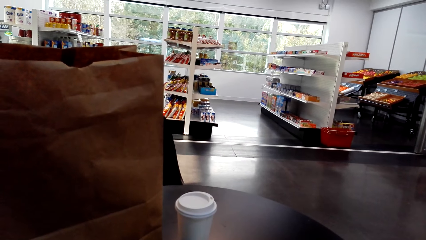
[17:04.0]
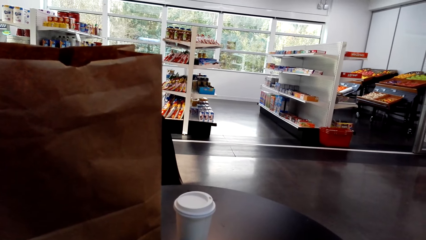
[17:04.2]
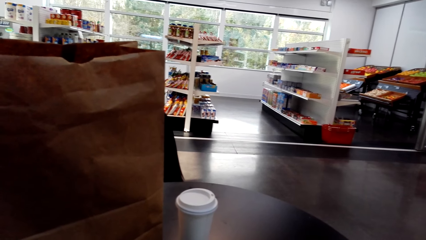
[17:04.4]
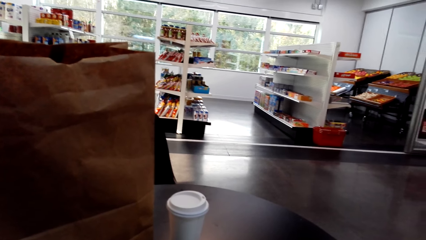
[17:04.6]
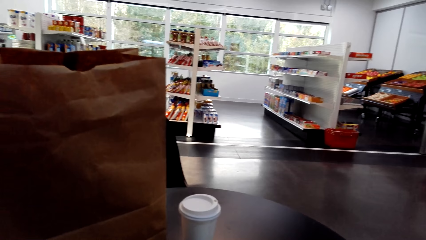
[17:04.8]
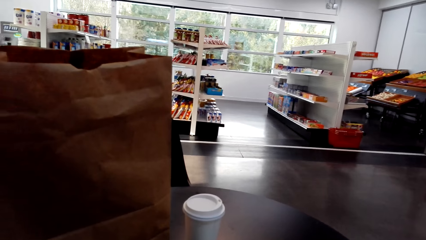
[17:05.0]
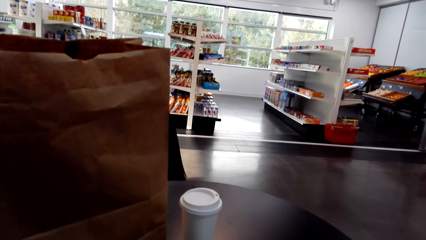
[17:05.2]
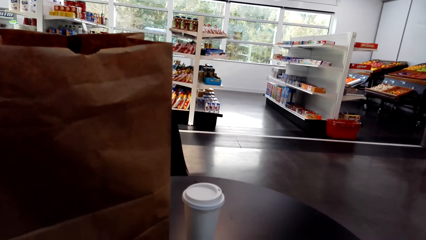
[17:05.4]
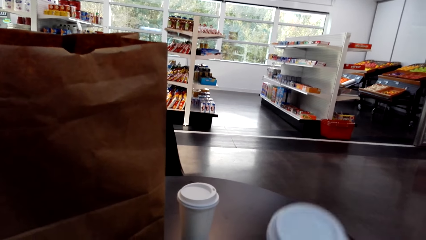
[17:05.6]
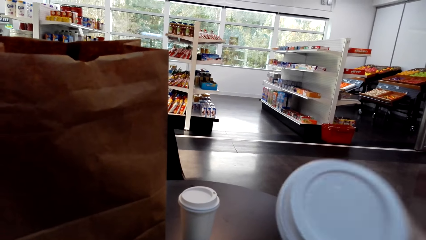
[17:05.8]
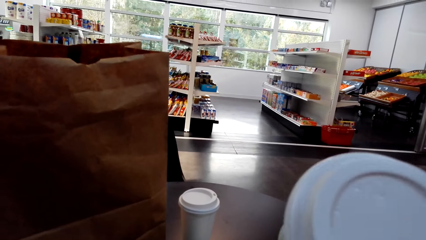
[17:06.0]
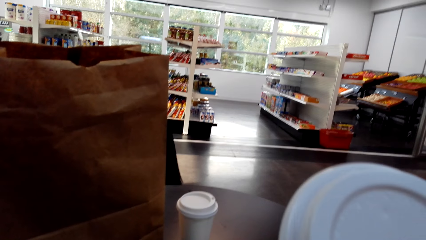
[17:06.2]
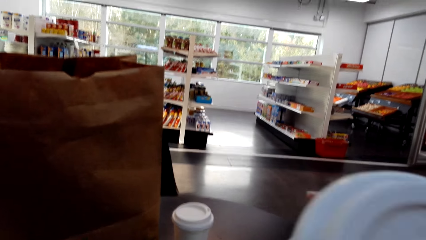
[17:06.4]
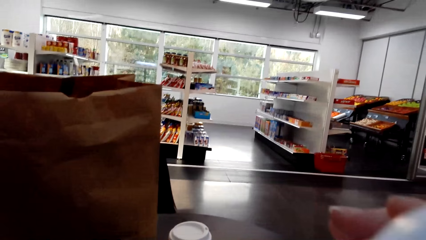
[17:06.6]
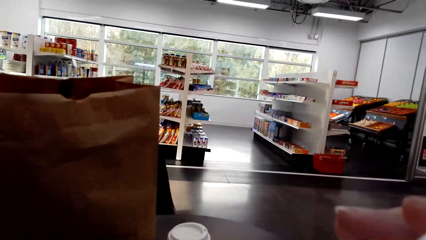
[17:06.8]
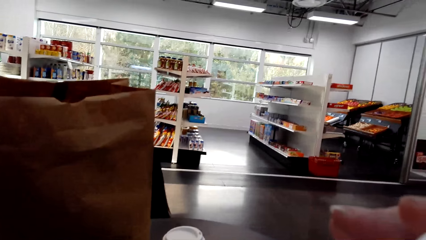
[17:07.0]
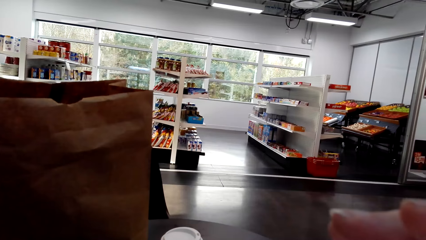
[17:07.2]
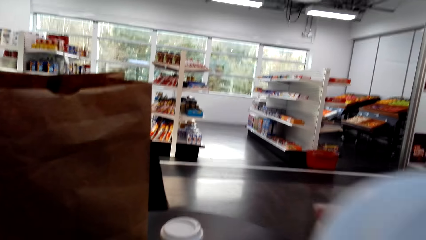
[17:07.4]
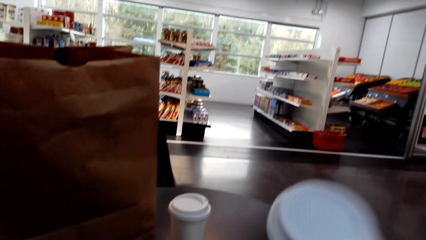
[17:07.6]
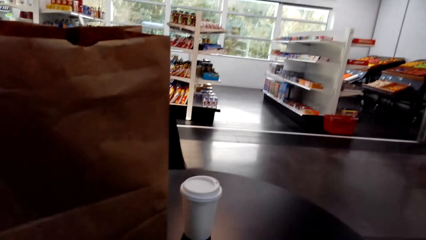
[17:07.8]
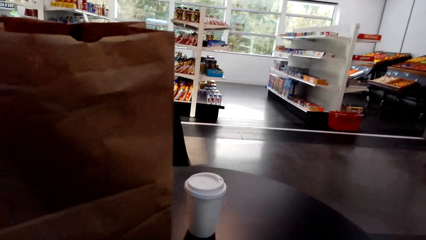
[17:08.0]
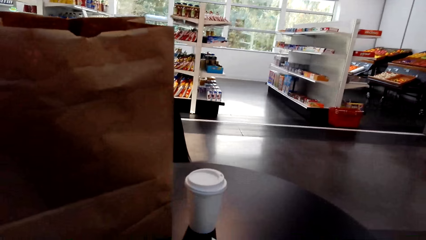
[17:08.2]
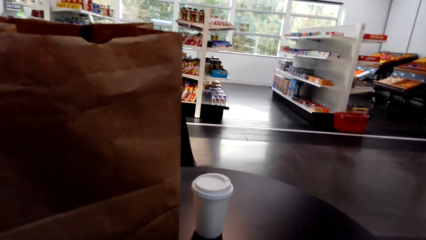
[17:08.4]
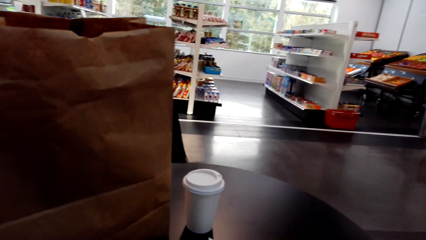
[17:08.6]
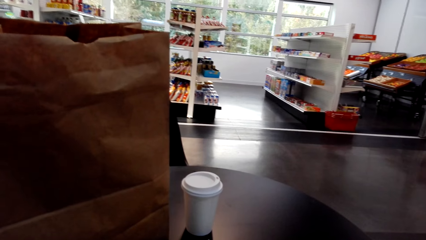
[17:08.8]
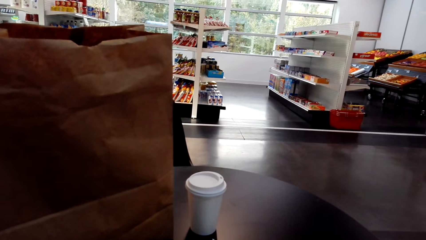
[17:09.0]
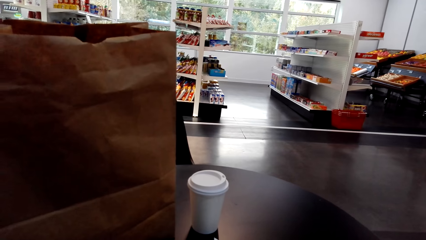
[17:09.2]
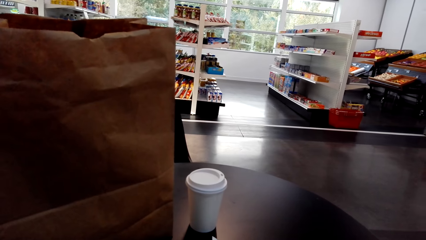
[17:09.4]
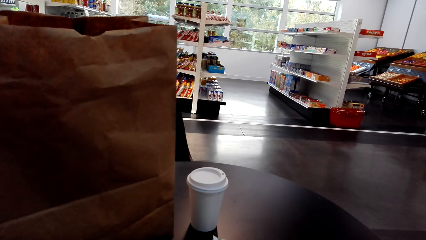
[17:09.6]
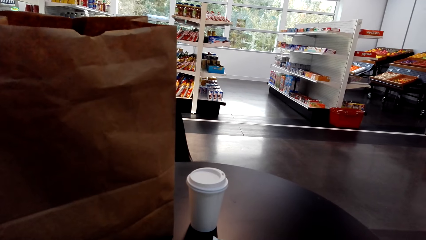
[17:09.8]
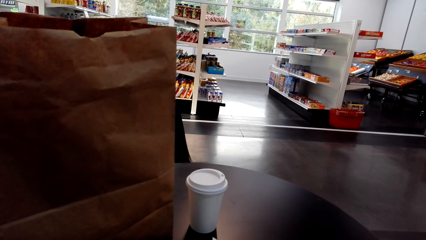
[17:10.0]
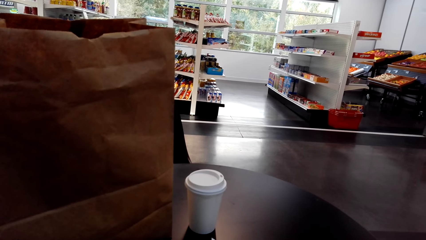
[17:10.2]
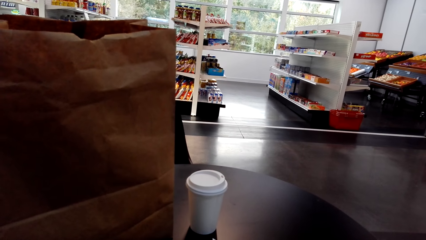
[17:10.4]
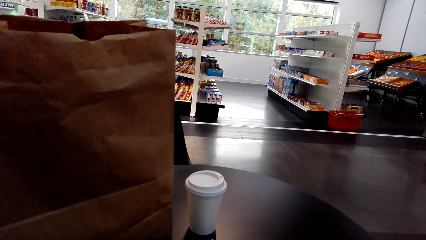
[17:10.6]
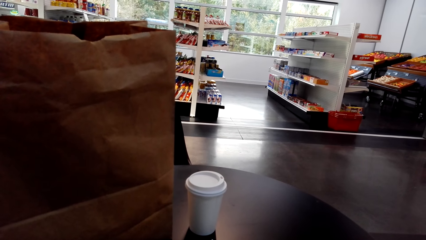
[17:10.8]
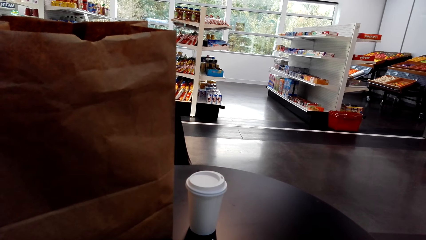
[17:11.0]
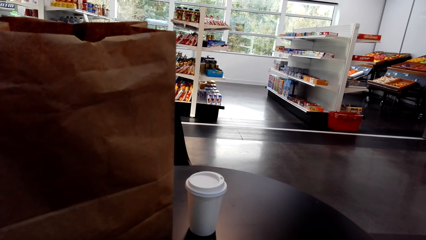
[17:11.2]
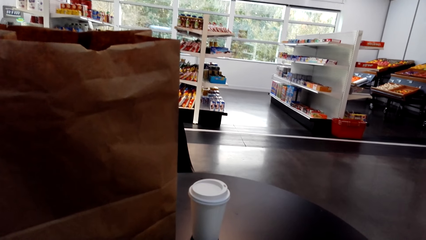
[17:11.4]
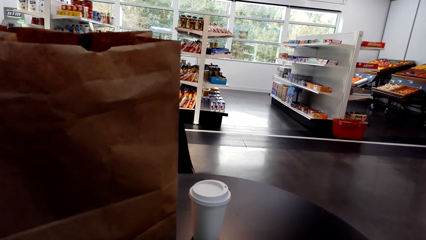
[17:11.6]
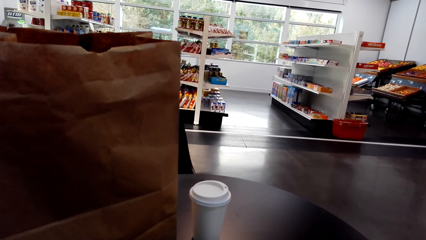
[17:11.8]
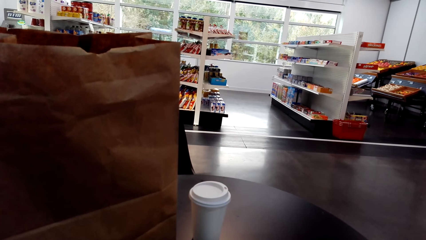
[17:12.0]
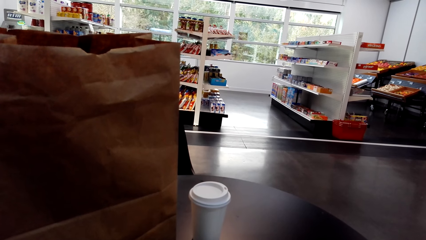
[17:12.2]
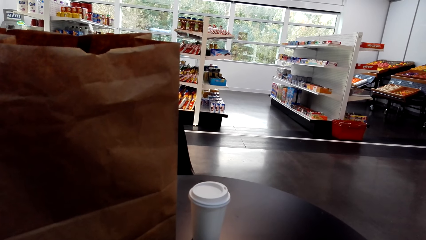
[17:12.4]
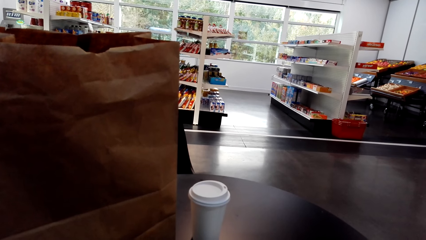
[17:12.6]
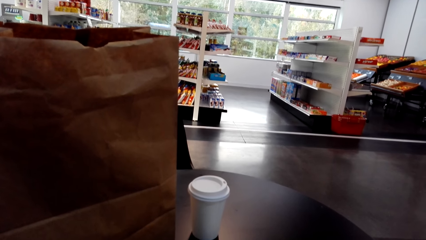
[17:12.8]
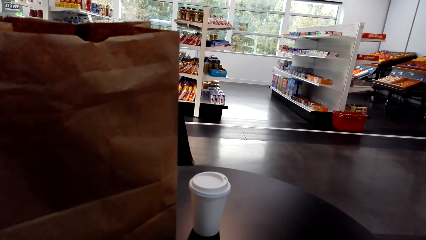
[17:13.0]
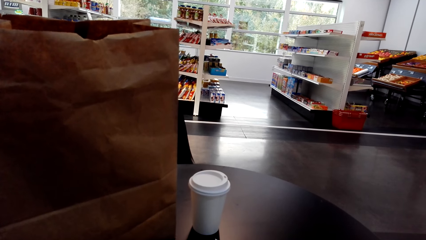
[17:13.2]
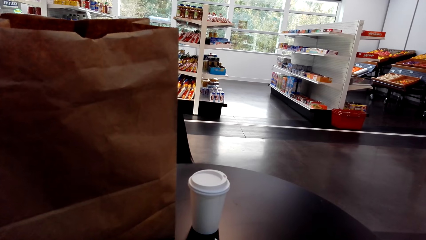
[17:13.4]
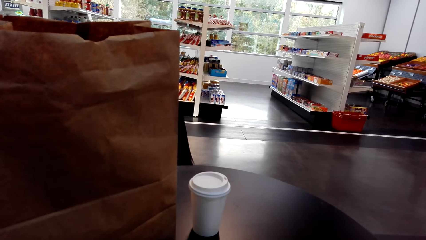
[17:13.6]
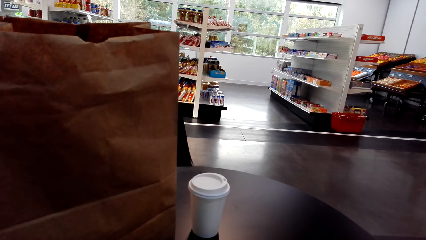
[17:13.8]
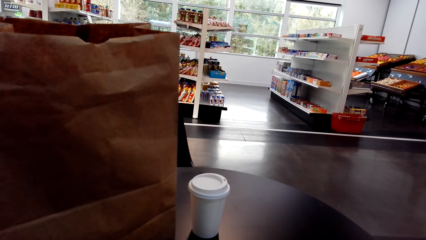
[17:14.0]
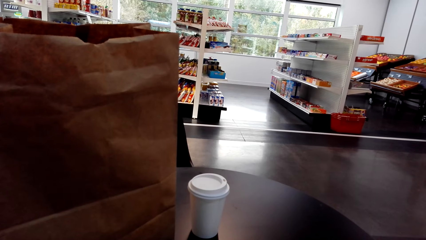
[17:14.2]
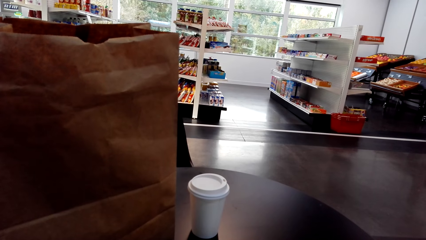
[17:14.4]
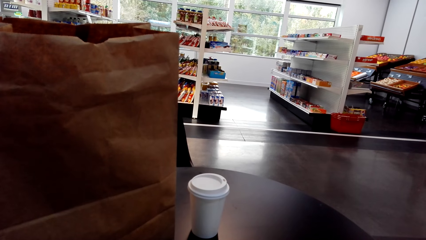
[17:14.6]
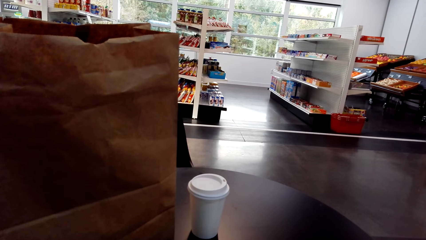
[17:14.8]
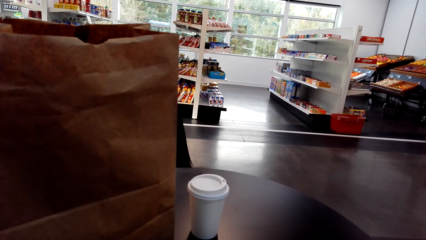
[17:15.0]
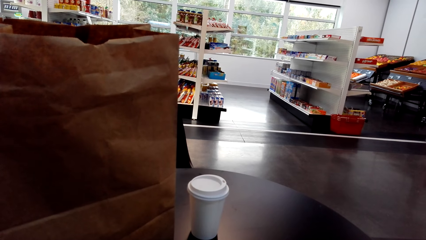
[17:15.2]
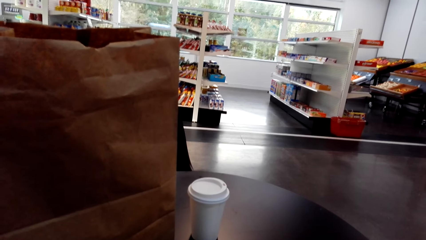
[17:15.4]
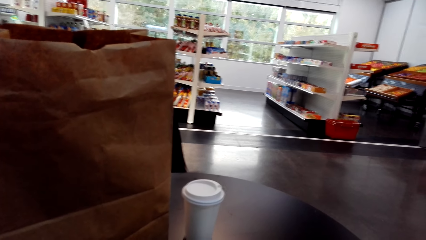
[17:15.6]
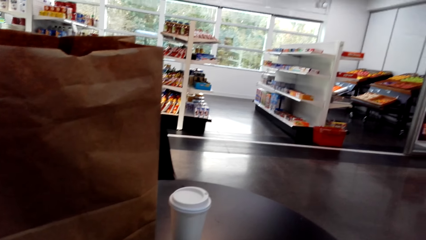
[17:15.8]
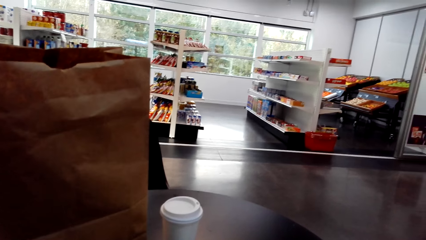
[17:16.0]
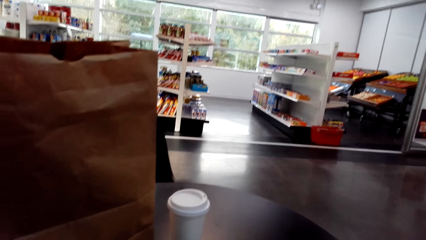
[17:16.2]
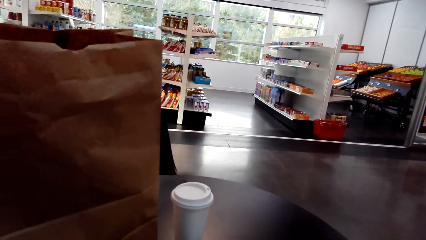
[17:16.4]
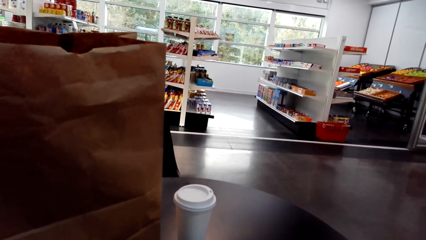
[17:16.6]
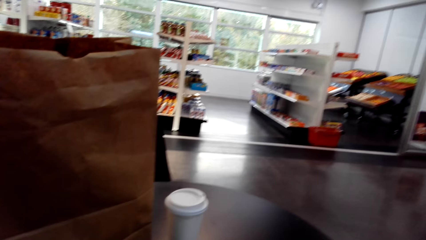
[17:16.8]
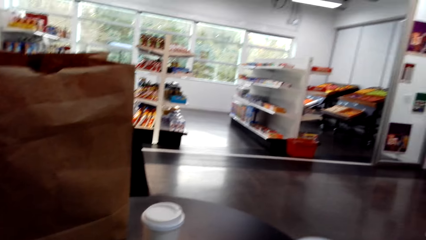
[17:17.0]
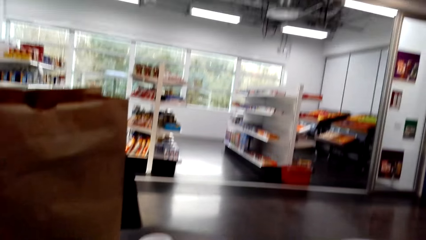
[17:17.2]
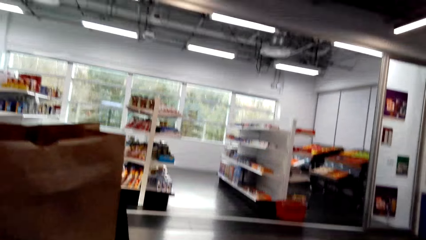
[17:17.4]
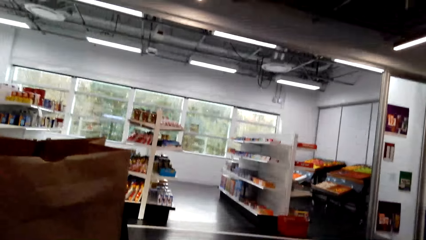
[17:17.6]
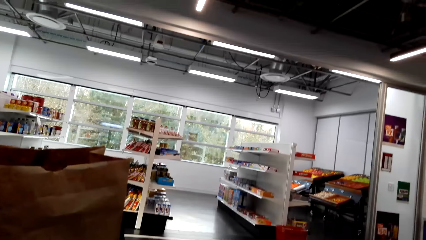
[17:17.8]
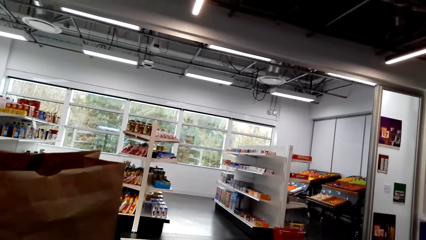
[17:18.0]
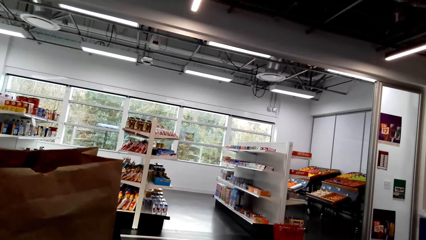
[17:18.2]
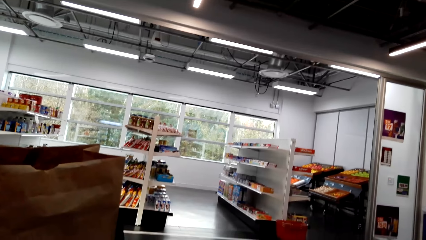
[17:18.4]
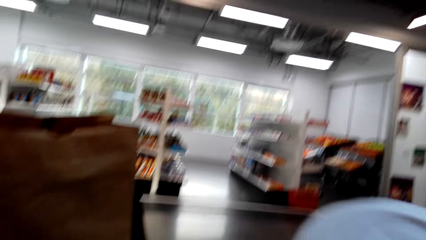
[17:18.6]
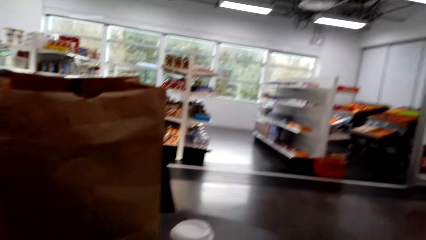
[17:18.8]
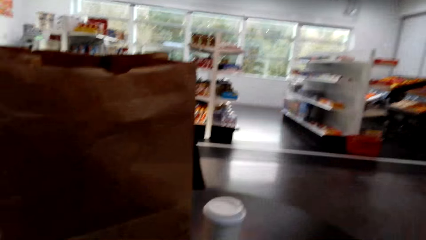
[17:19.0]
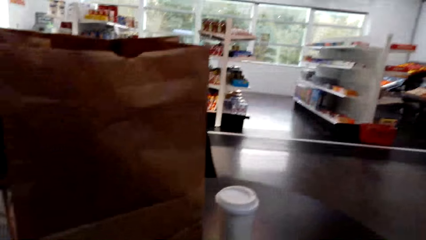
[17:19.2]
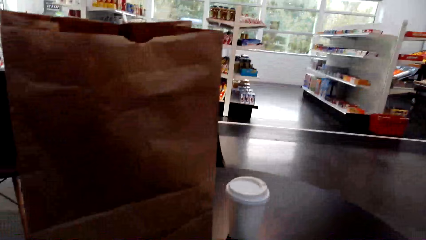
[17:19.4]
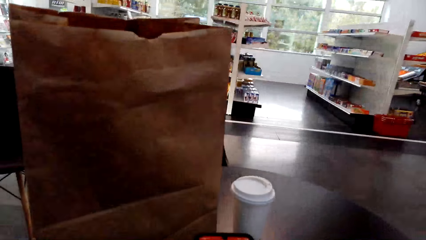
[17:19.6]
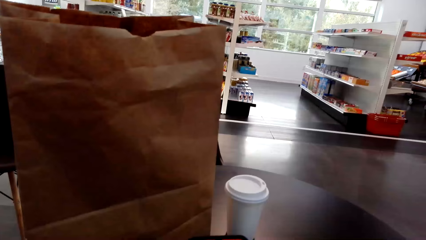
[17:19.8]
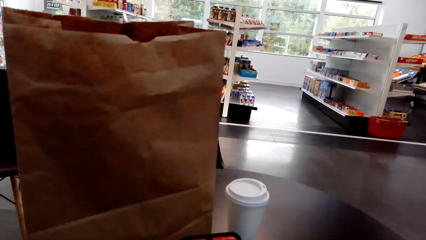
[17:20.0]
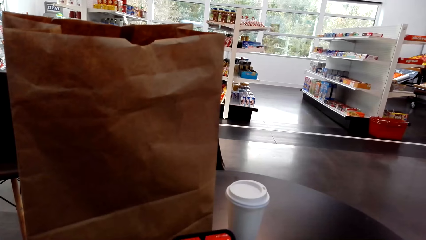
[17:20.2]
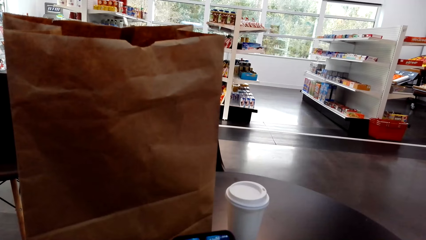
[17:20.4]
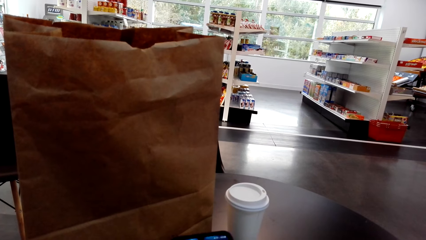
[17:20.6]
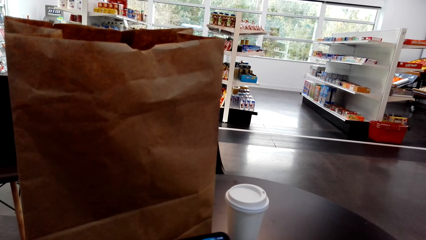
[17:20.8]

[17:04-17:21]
The camera wearer drinks from a plastic coffee cup. They put the cup on the table.
